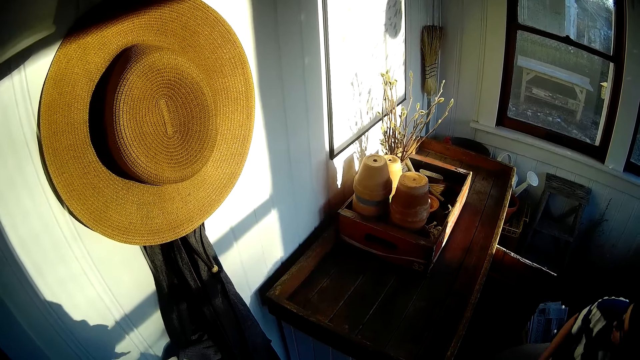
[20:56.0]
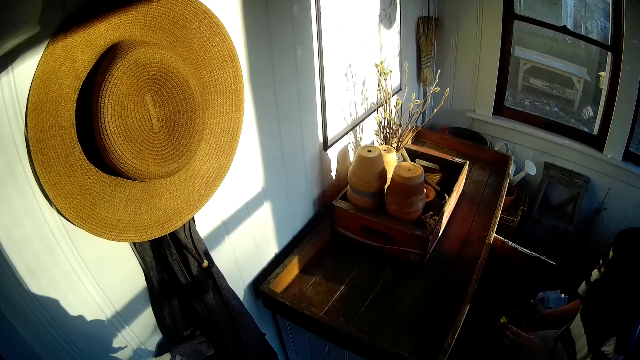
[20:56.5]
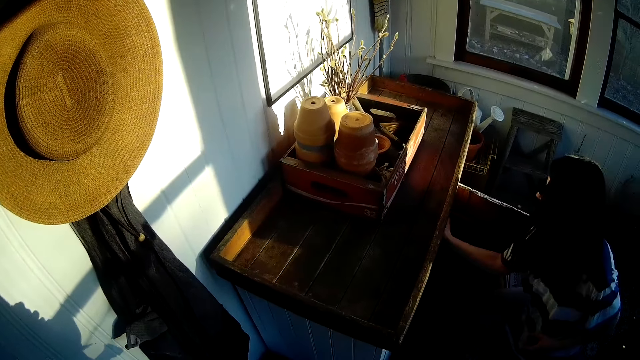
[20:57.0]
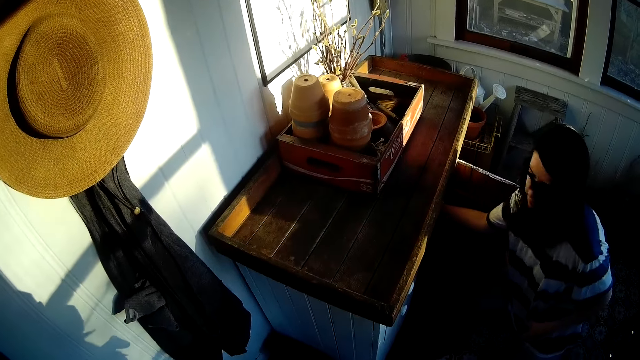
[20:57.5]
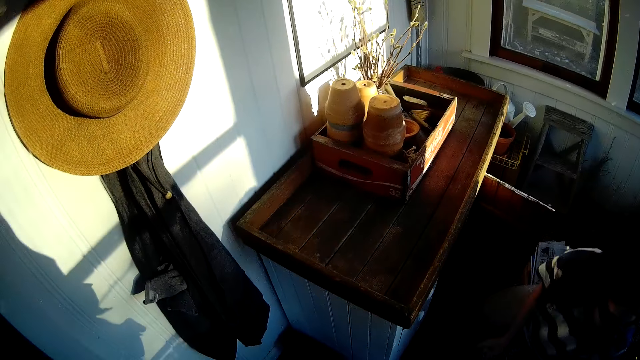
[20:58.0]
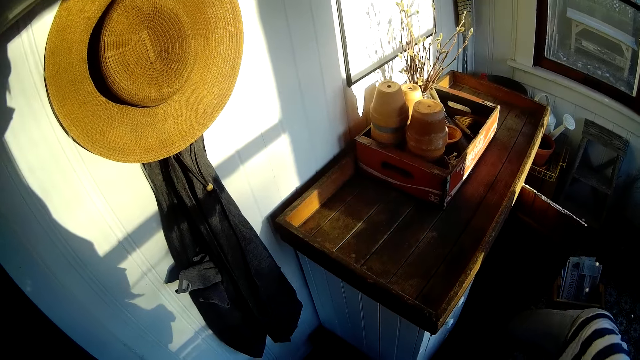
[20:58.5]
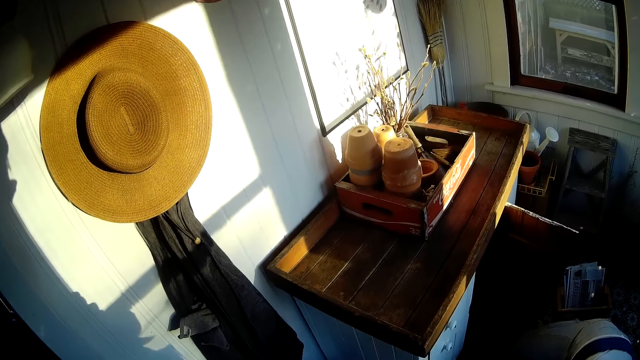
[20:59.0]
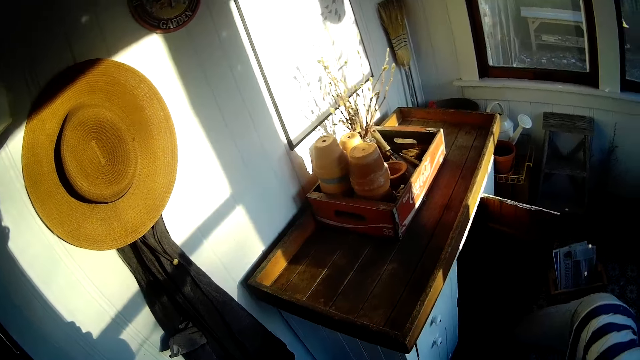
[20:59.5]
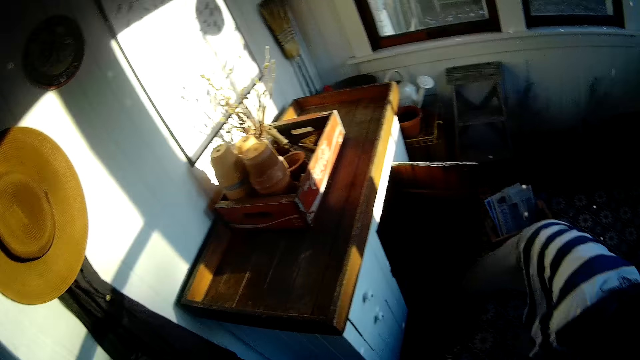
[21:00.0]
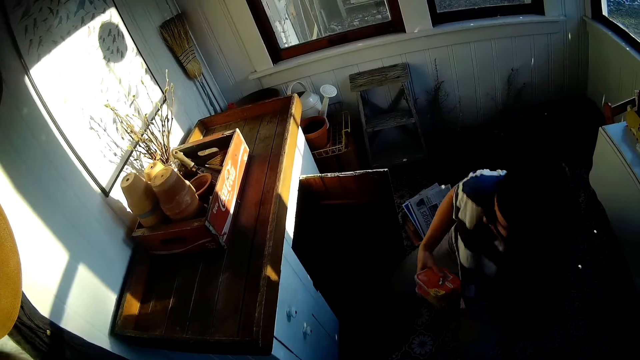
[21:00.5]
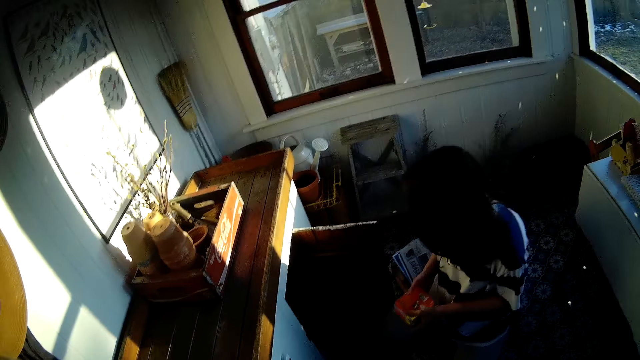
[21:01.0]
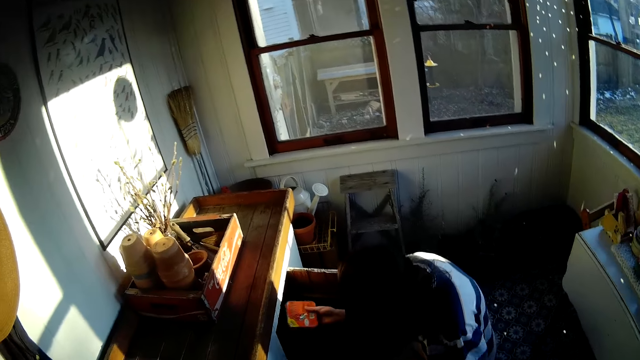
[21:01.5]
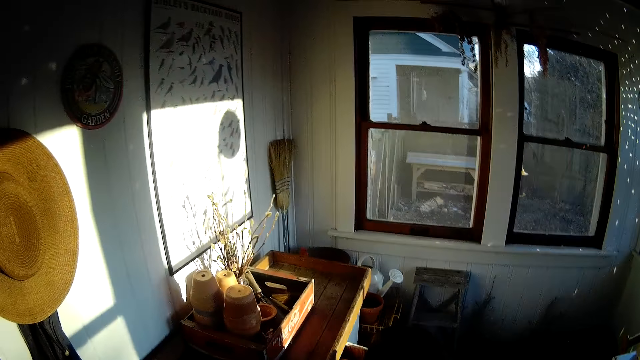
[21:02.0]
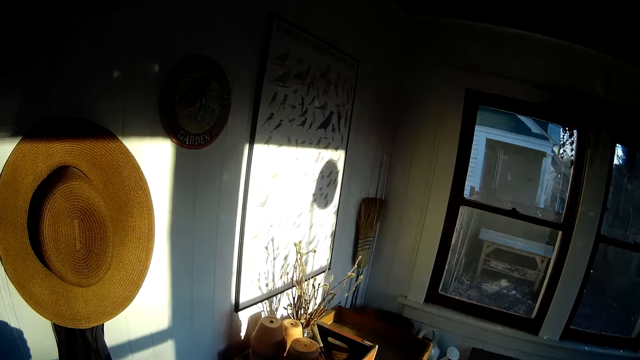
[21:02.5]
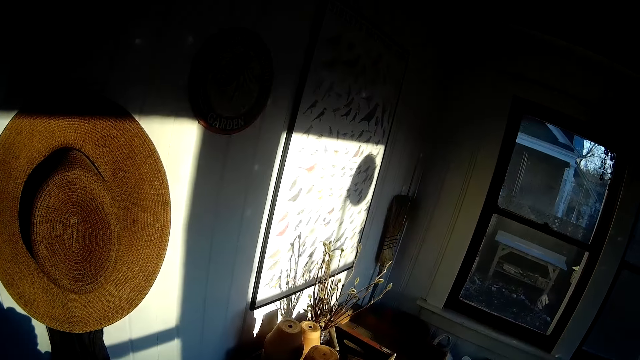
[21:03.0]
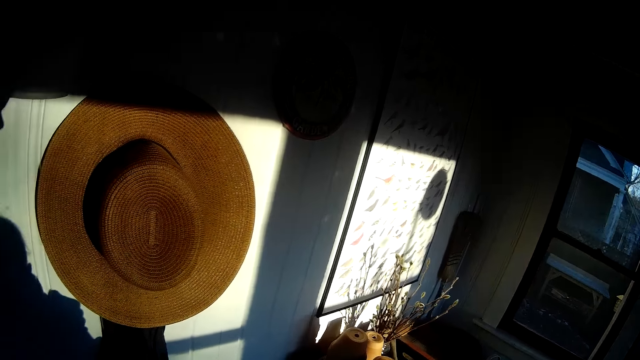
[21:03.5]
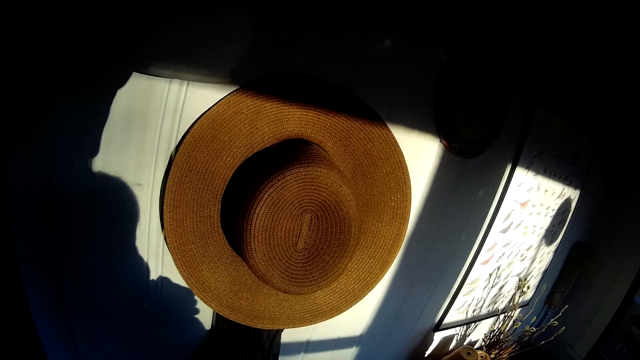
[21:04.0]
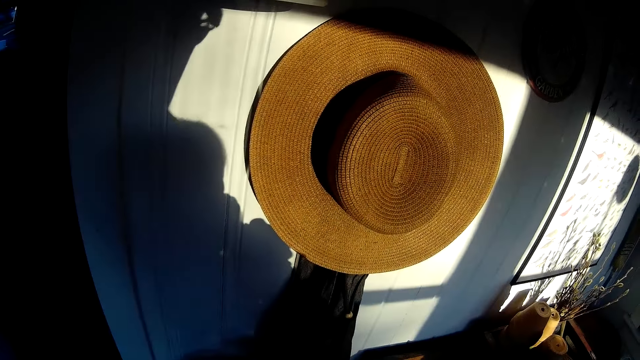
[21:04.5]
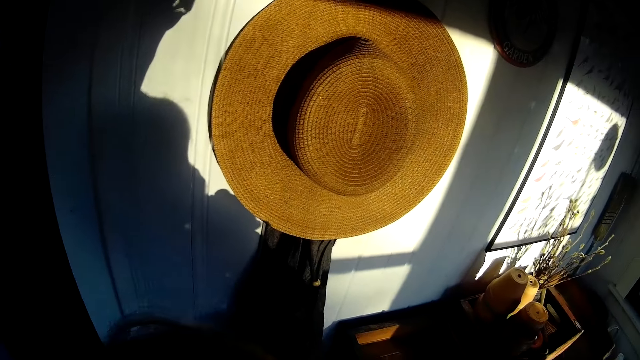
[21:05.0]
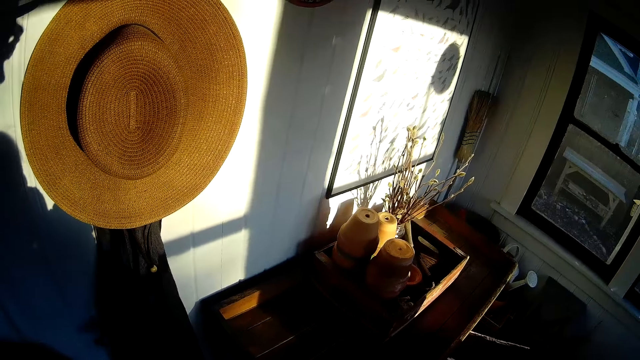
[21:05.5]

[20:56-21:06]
The woman inserts a box in her right hand into the cabinet. She does so again.

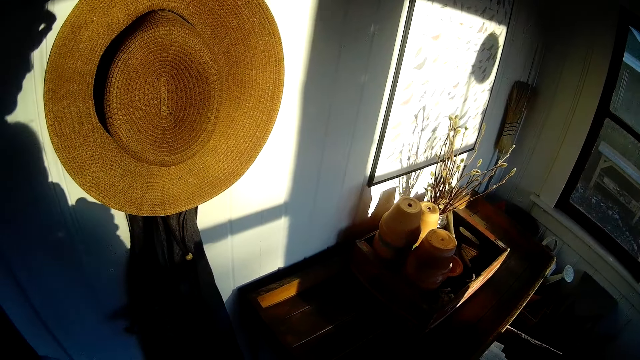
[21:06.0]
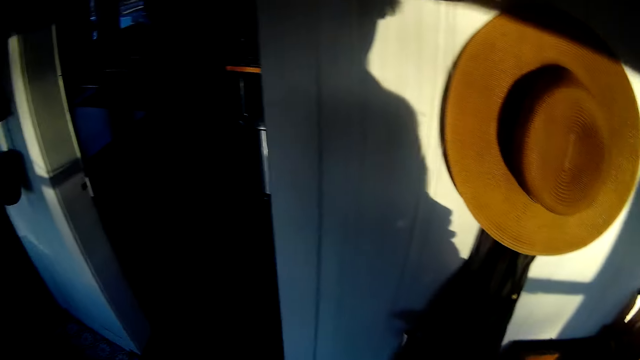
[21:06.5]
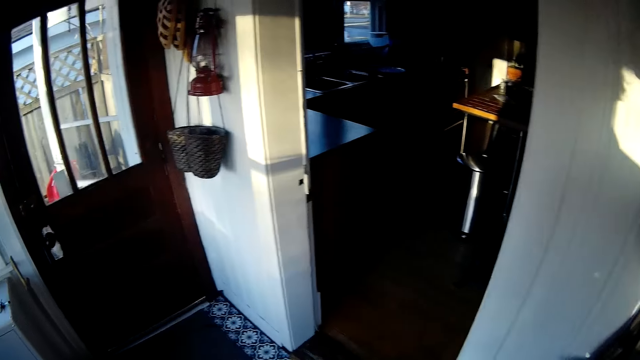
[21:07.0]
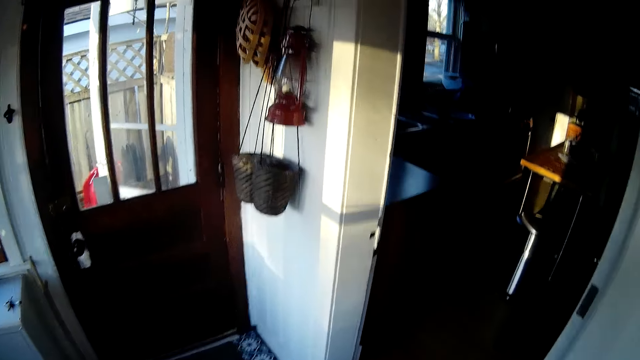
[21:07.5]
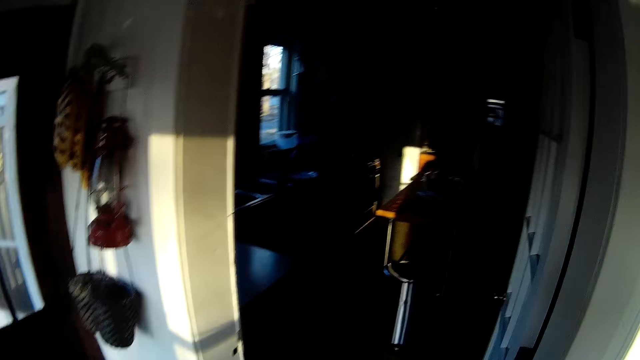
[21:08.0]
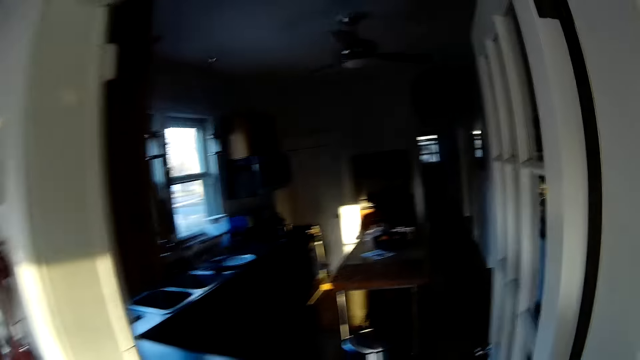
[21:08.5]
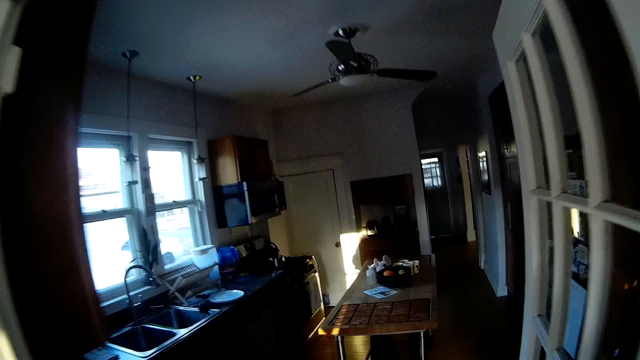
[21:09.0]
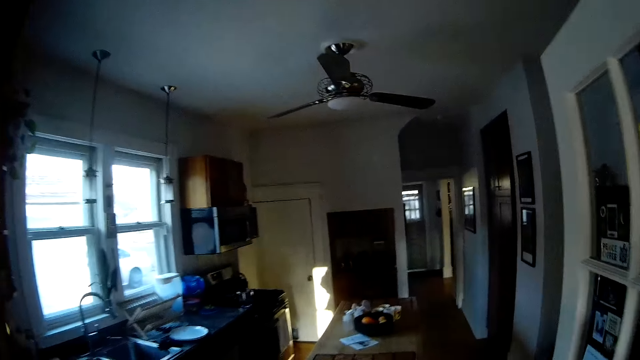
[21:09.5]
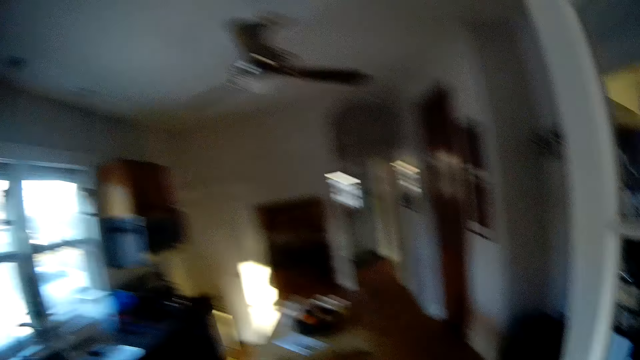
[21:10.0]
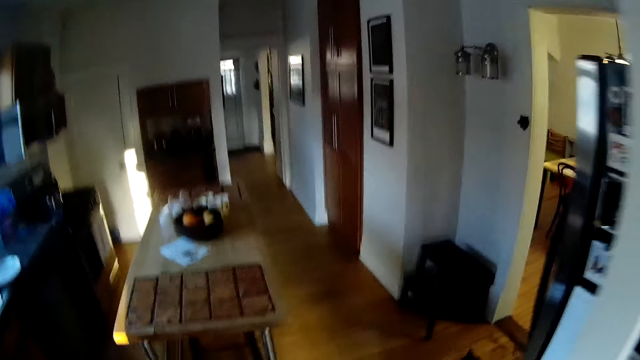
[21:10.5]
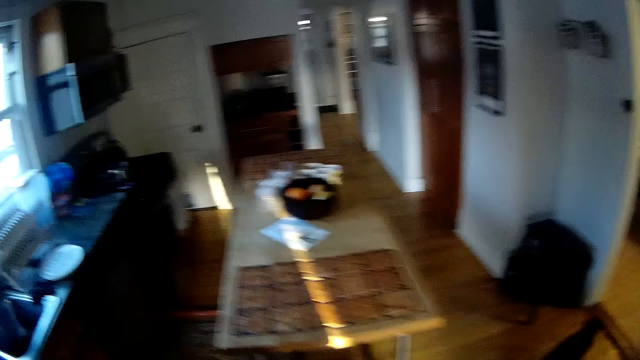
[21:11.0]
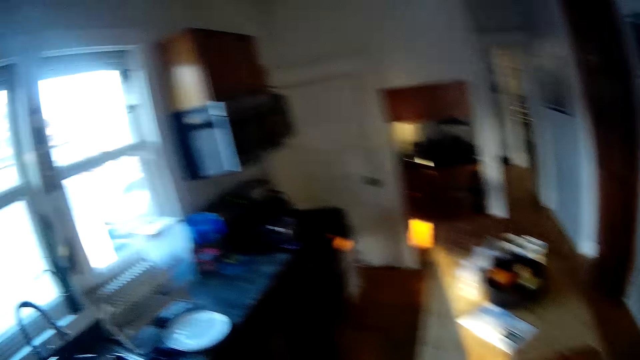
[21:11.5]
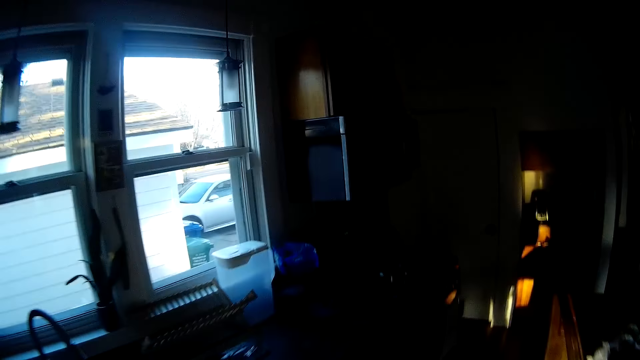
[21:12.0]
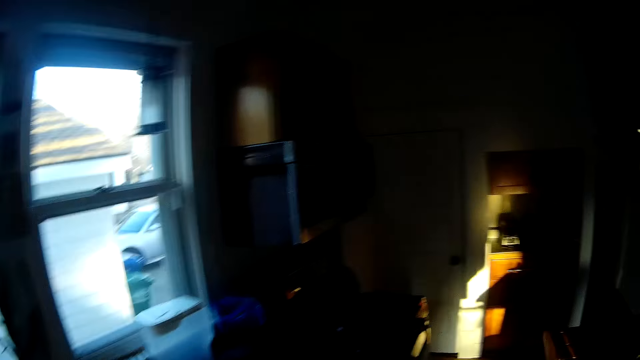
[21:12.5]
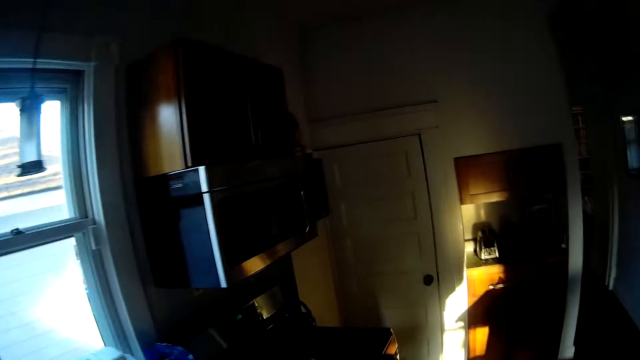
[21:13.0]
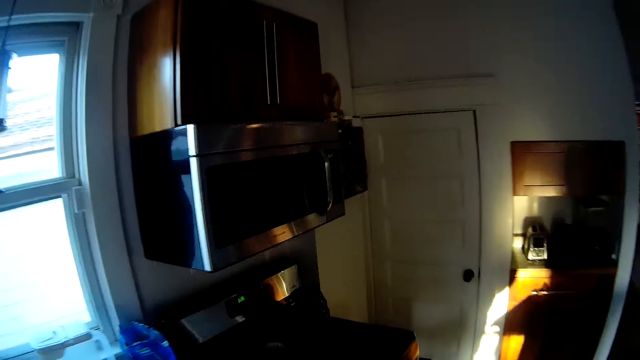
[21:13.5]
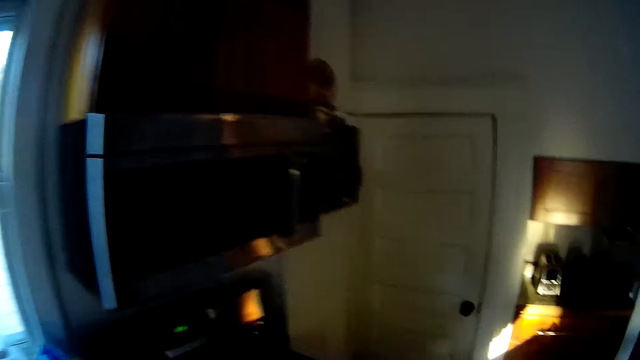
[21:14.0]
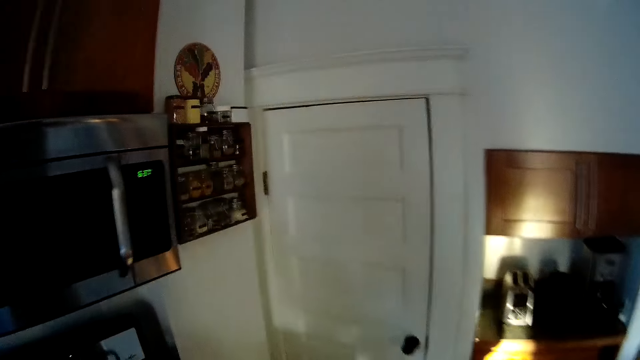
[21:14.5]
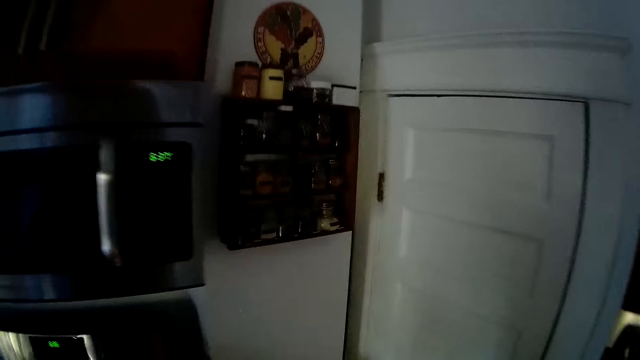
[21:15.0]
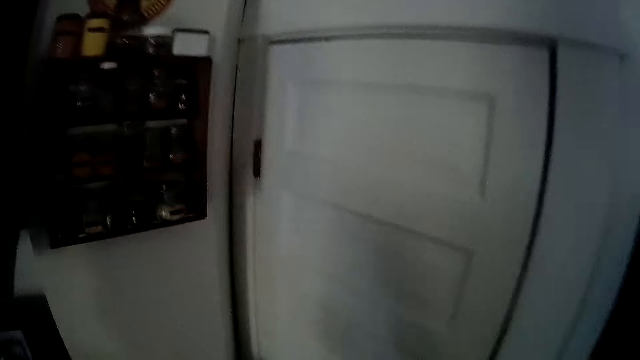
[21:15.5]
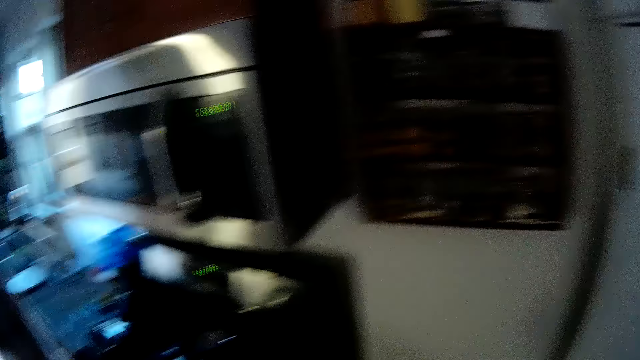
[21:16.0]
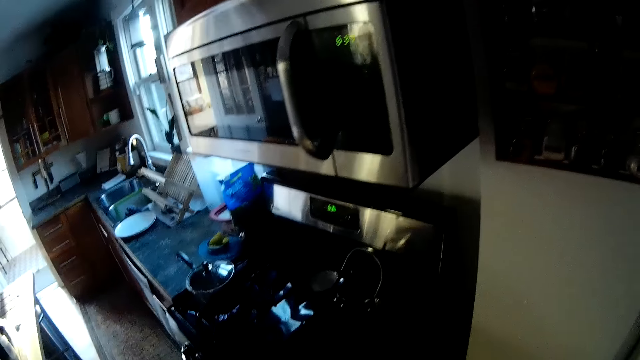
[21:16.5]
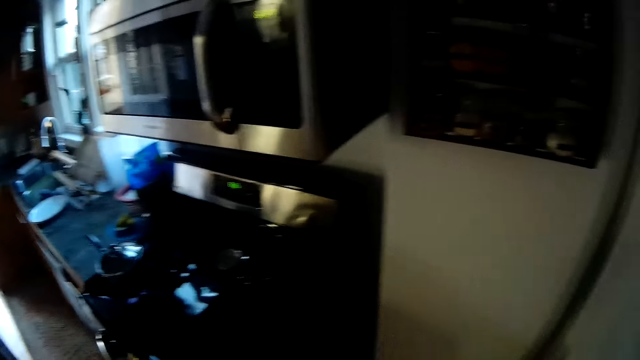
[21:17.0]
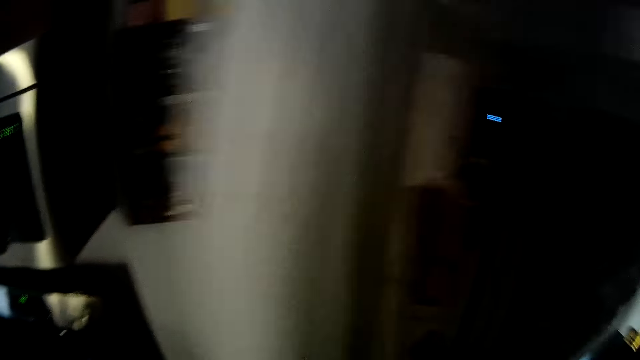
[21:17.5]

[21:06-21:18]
The camera wearer walks around. They walk into a kitchen. They walk to a pantry in the kitchen. They open a door.
